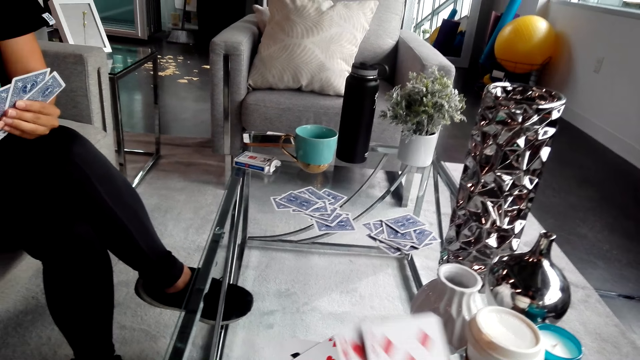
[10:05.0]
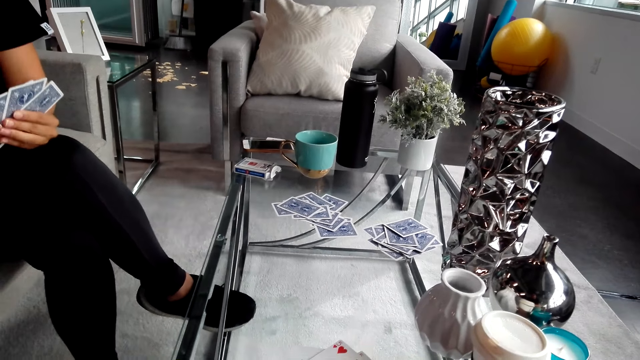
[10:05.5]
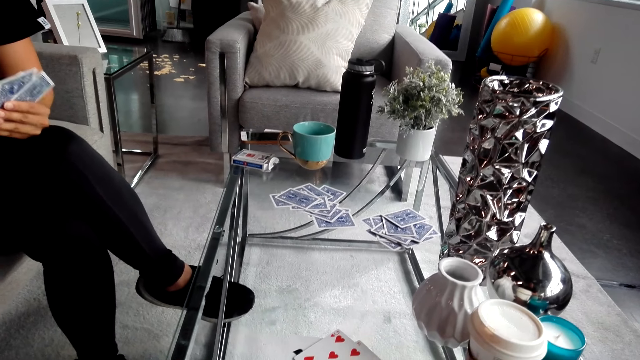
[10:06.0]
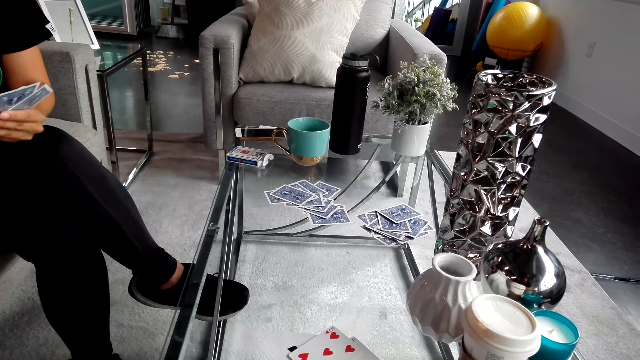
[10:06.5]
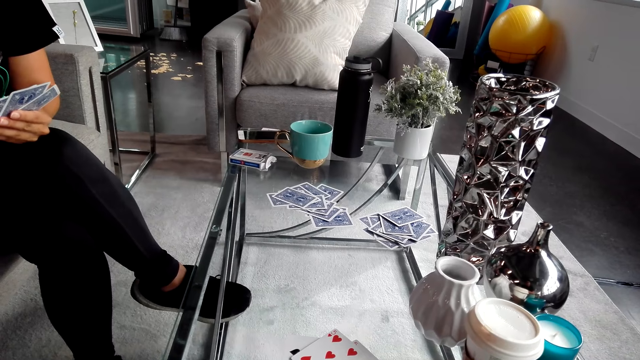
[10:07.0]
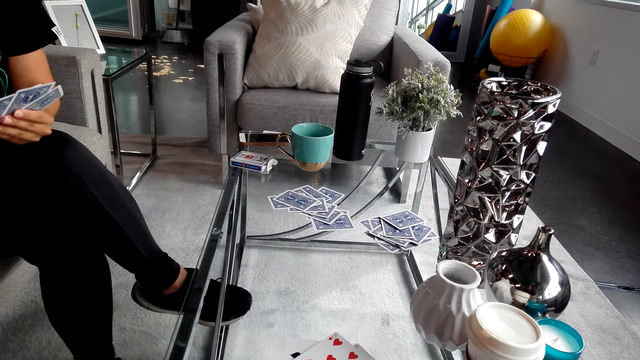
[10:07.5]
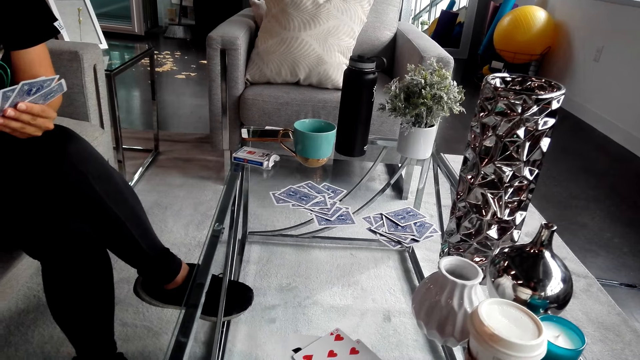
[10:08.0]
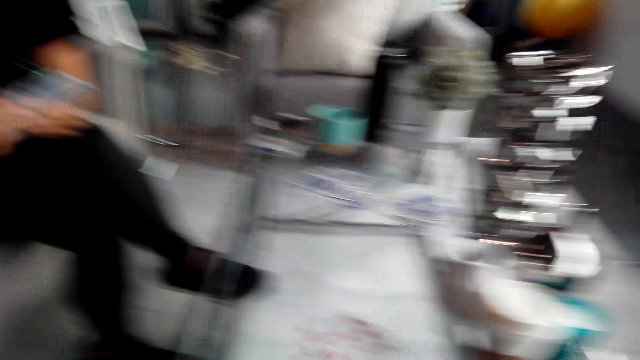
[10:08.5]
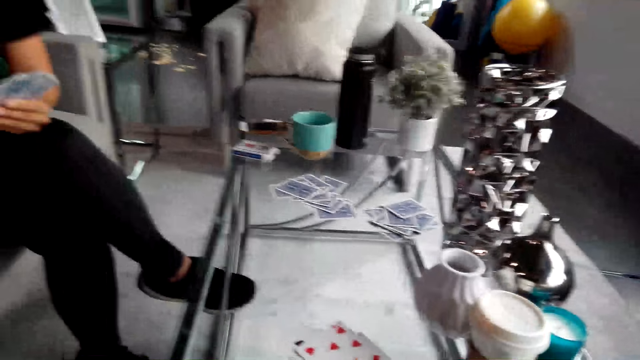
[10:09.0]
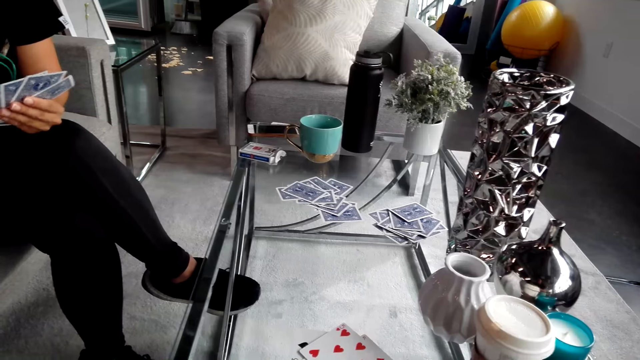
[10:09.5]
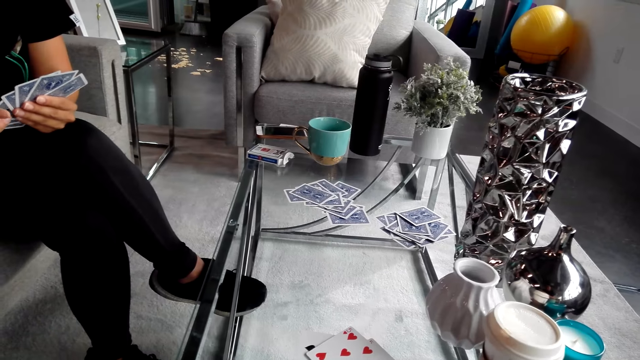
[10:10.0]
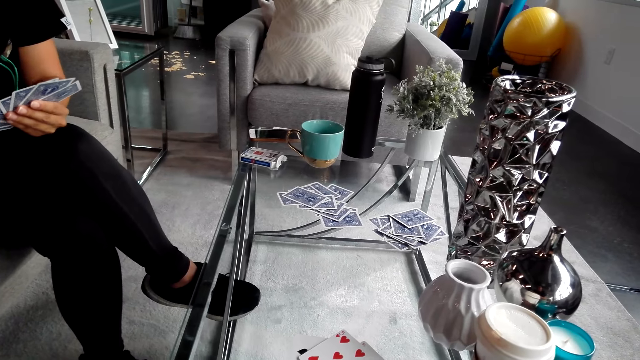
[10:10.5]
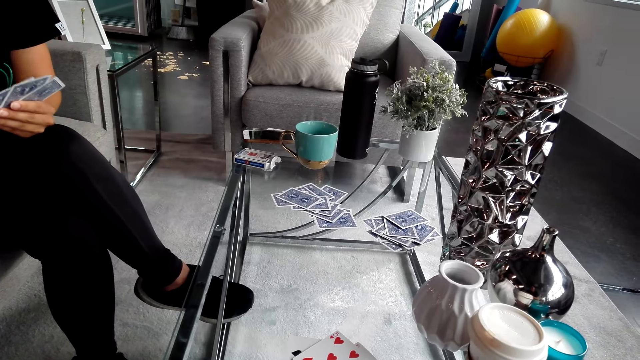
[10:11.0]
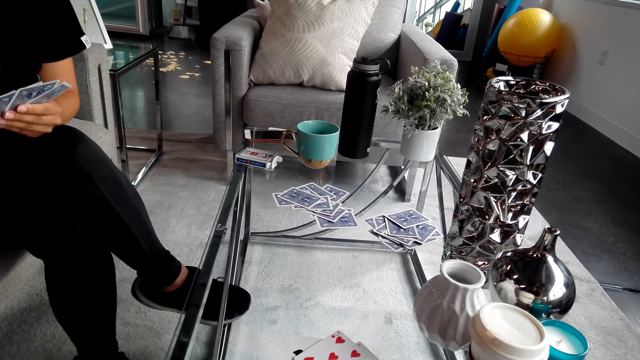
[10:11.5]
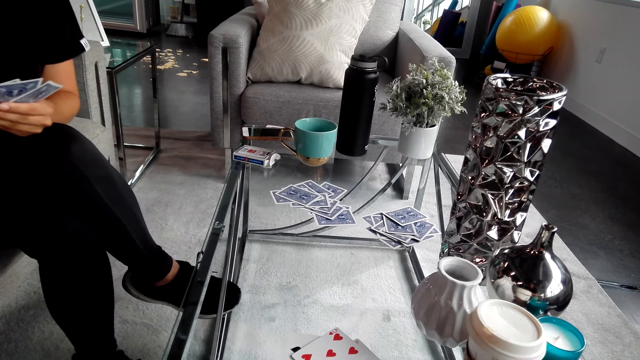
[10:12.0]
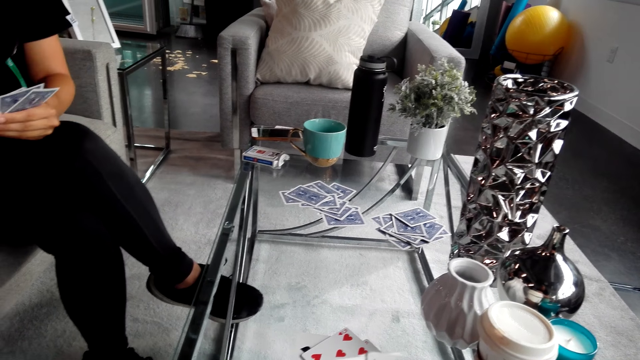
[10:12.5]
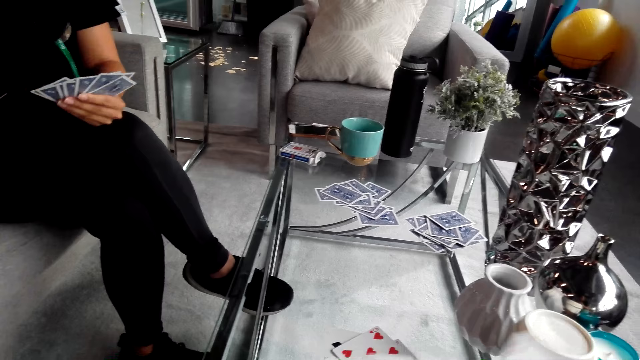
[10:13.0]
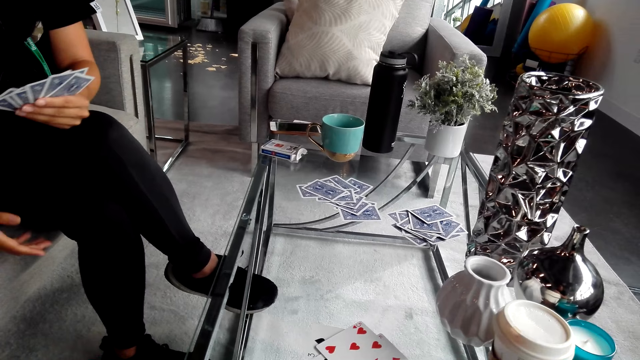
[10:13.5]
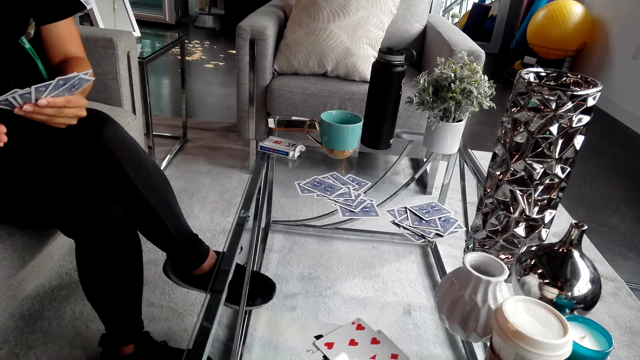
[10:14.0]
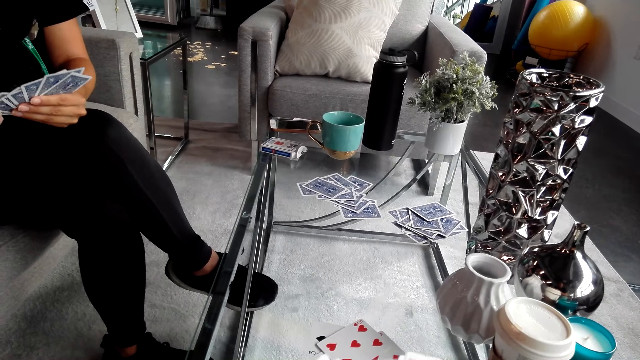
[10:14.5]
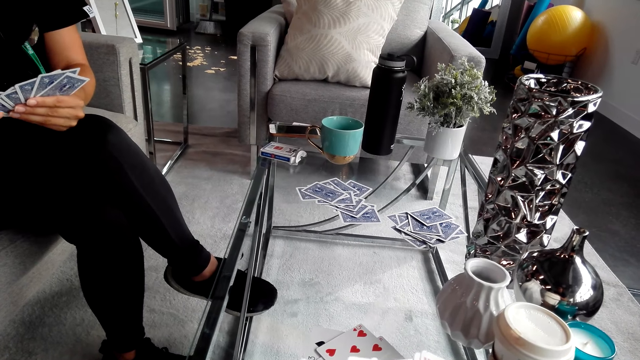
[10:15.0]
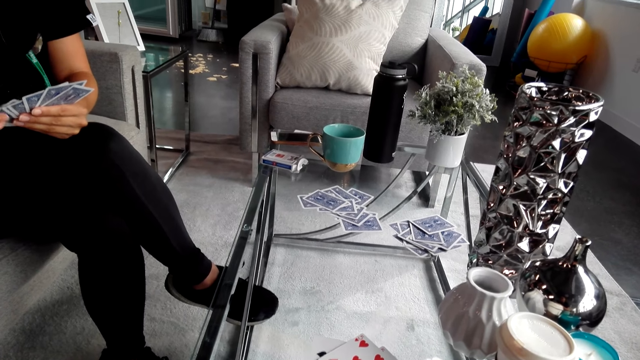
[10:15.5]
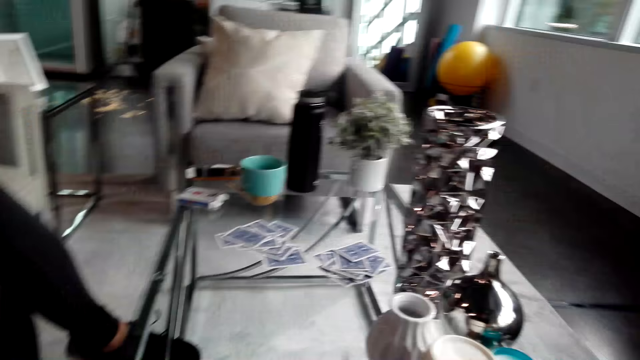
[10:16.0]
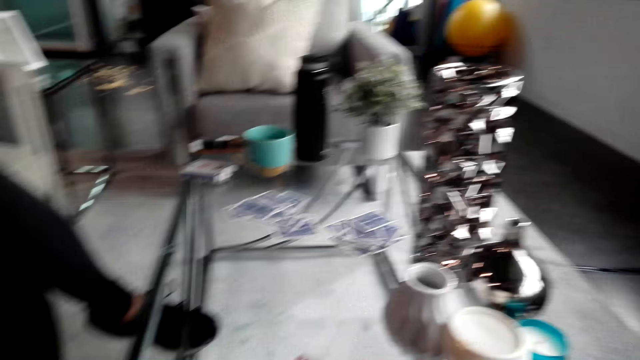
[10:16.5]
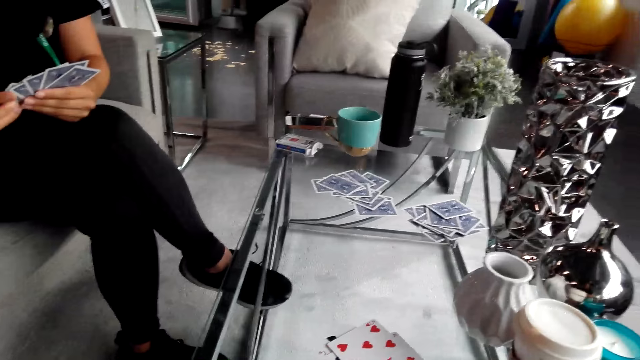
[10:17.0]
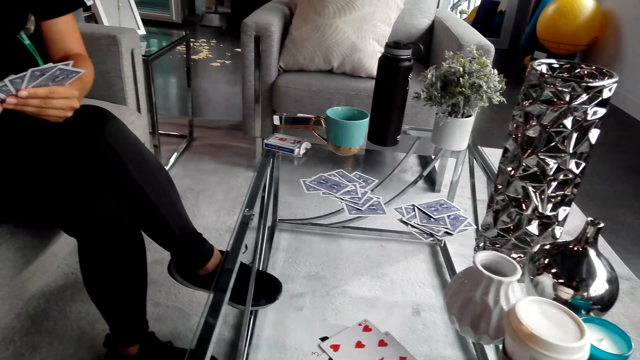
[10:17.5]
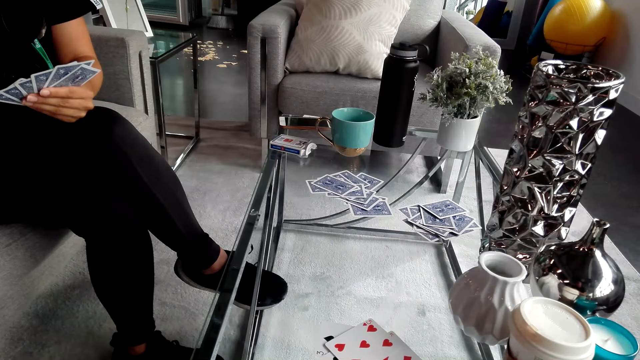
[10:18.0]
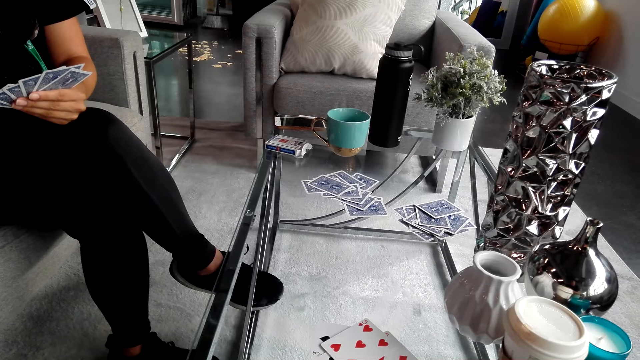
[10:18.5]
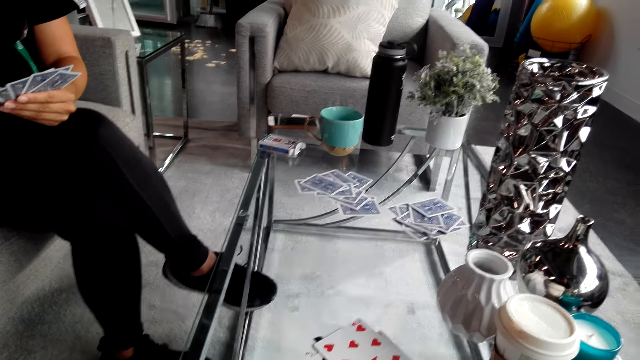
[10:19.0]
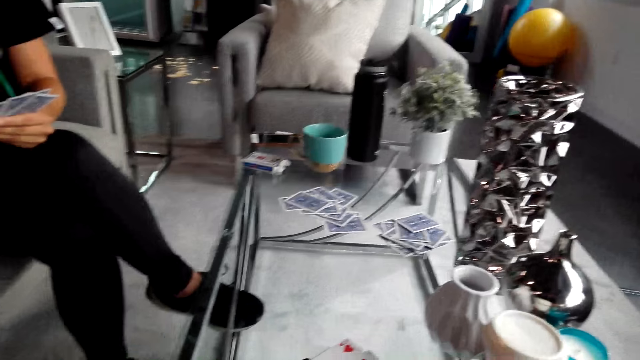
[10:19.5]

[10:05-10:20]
The camera wearer puts playing cards on the table. The woman converses with the camera wearer. She converses with the camera wearer again. The camera wearer turns around. The woman puts playing cards on the table. The camera wearer converses with the woman and turns around. The woman converses with the camera wearer, puts playing cards on the table, and looks at the cards on his hand. The camera wearer turns around and converses with the woman. The woman puts playing cards on the table and converses with the camera wearer.

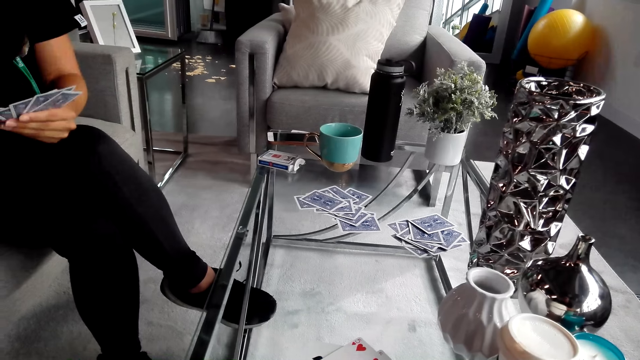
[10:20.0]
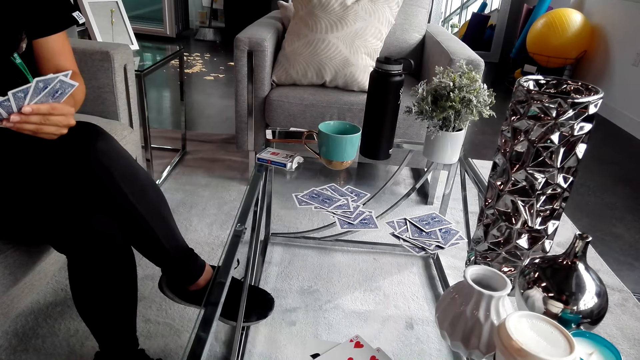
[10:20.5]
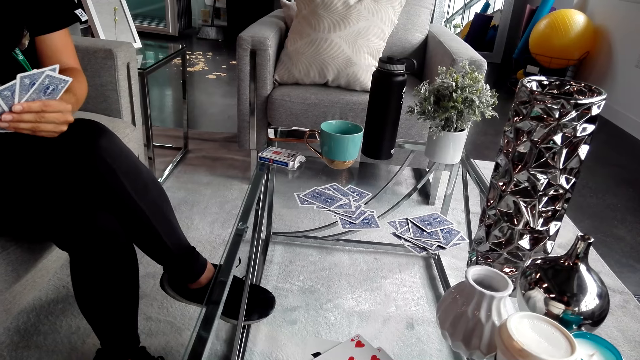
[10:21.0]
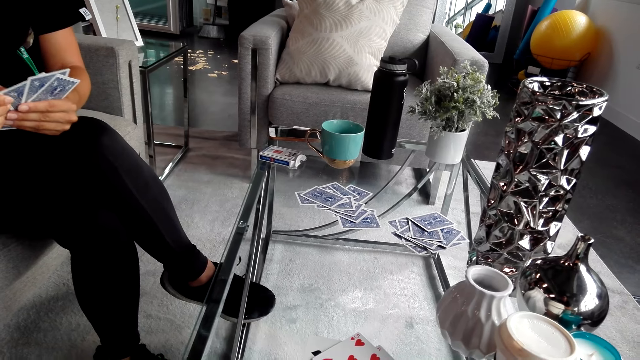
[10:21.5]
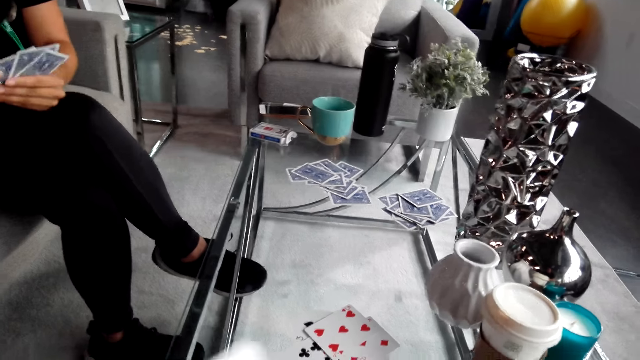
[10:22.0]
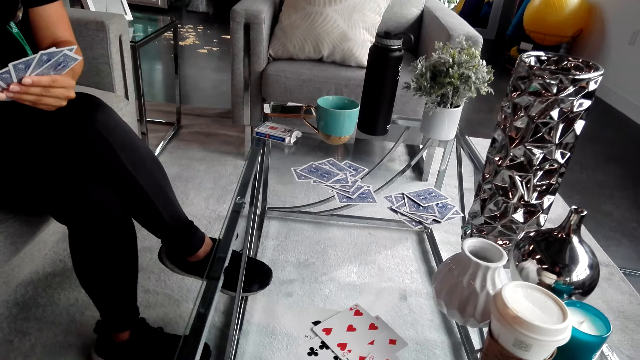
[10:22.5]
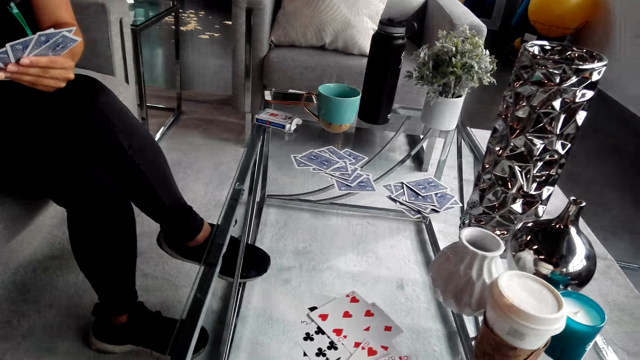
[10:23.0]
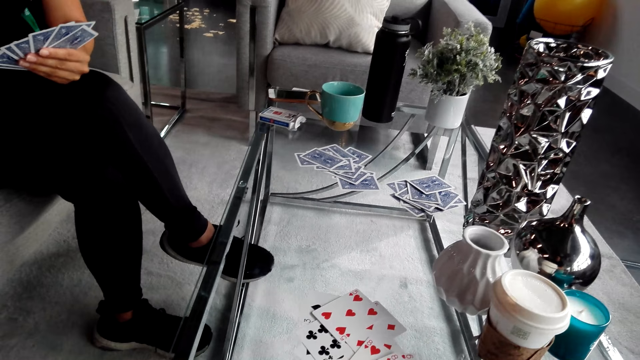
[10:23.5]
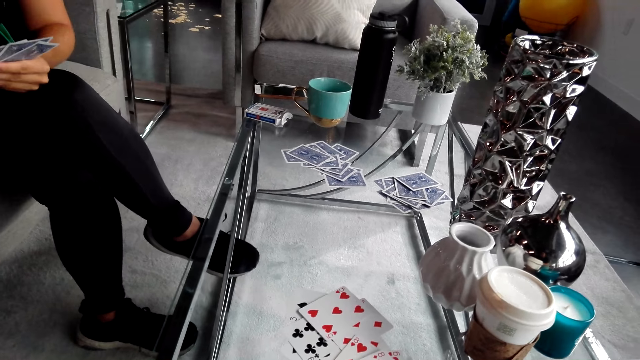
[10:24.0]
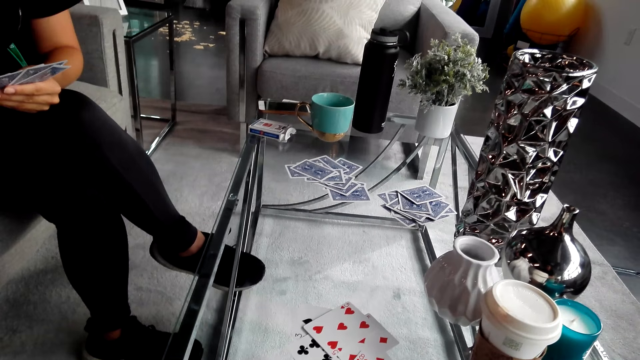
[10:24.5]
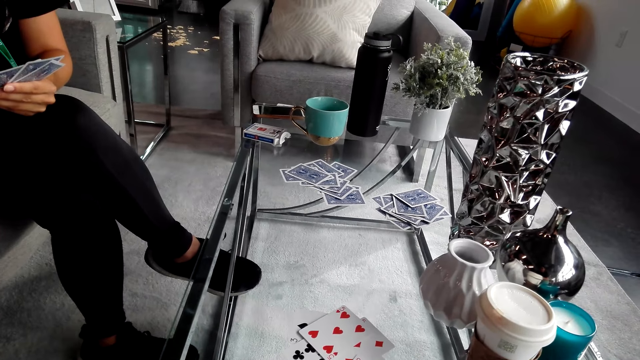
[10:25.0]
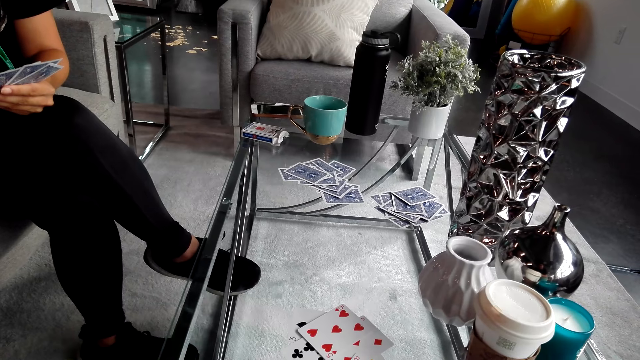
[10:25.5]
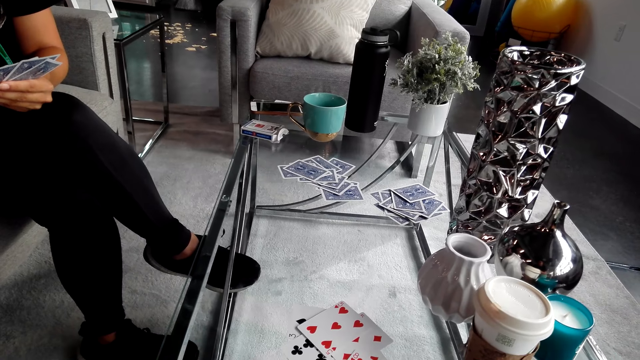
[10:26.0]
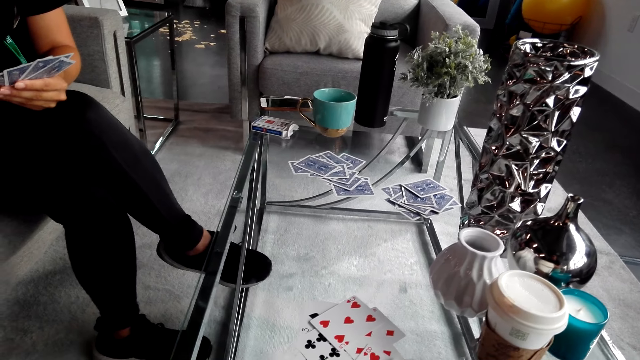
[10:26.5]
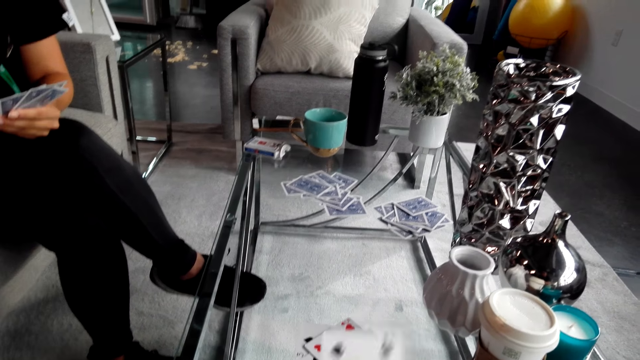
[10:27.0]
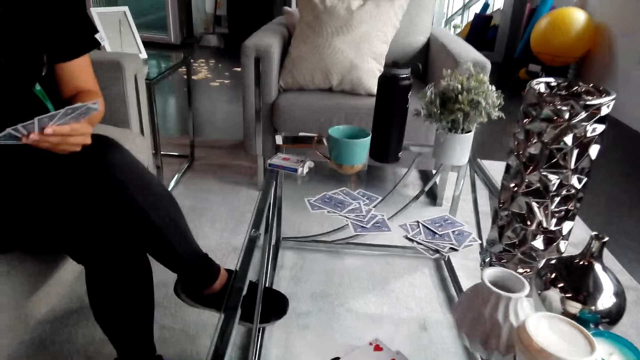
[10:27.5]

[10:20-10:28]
The camera wearer converses with a woman. The woman converses with the camera wearer. The camera wearer turns around.
